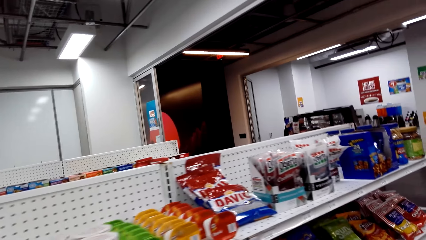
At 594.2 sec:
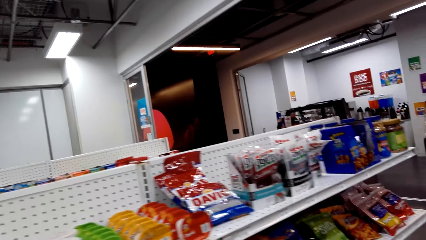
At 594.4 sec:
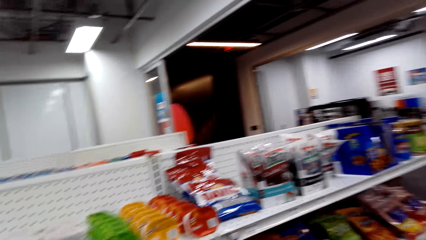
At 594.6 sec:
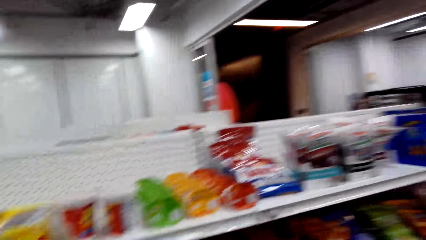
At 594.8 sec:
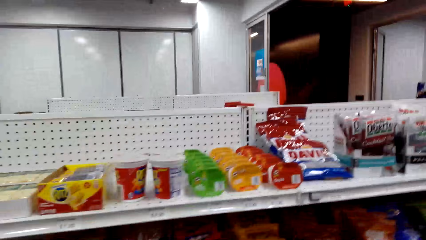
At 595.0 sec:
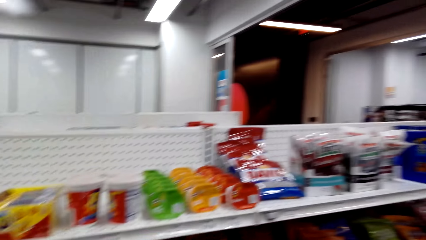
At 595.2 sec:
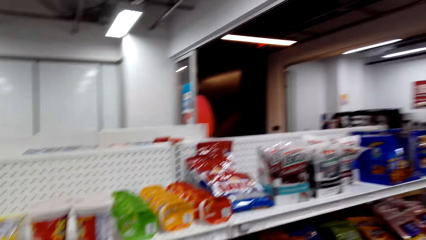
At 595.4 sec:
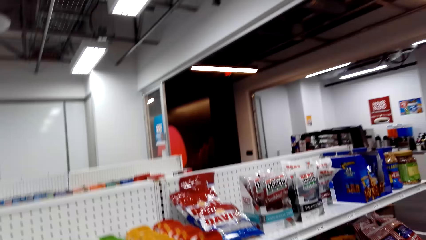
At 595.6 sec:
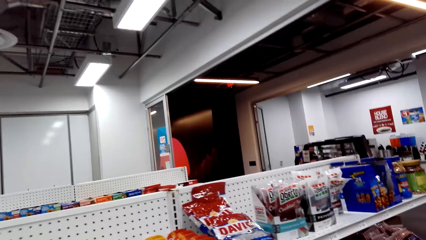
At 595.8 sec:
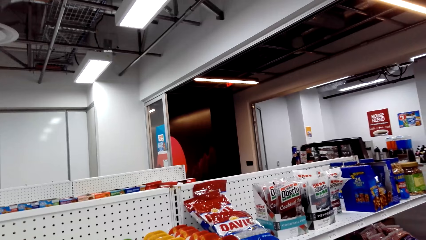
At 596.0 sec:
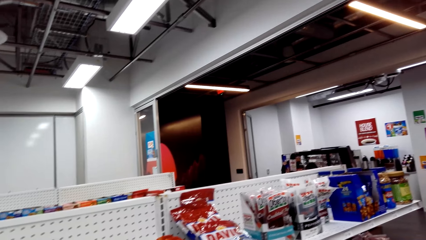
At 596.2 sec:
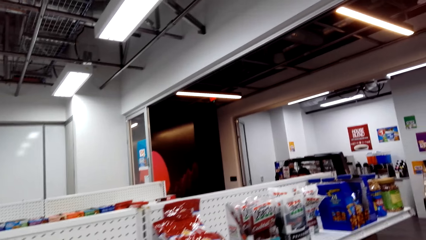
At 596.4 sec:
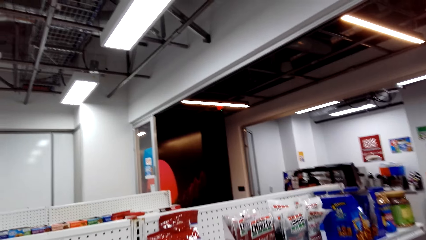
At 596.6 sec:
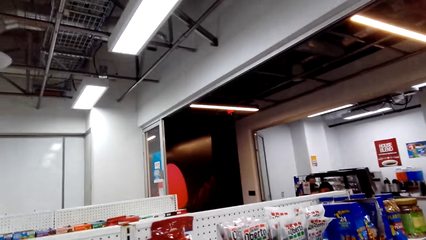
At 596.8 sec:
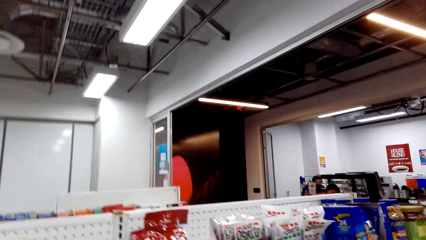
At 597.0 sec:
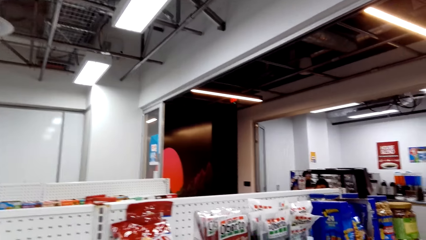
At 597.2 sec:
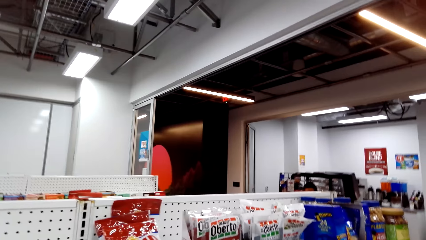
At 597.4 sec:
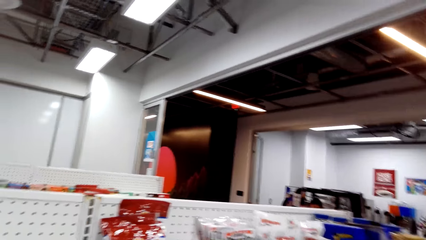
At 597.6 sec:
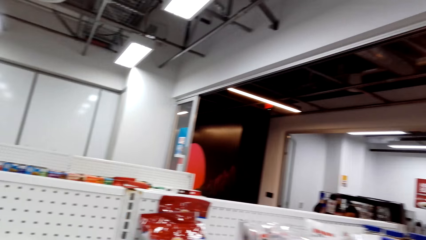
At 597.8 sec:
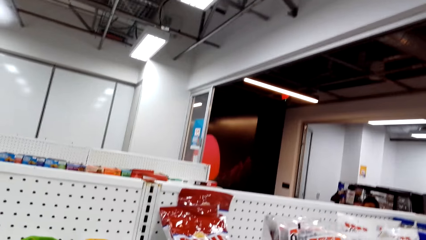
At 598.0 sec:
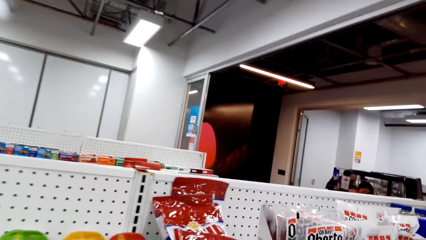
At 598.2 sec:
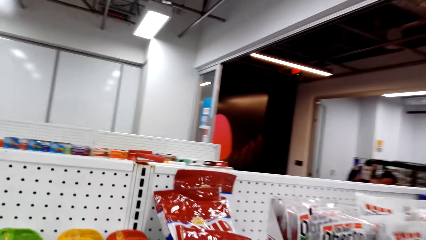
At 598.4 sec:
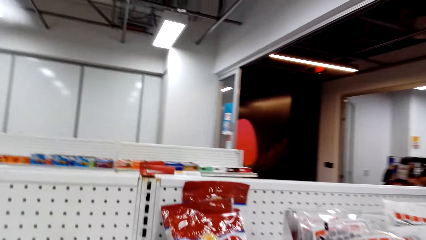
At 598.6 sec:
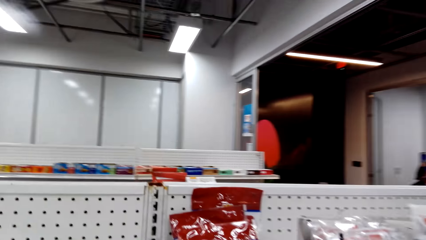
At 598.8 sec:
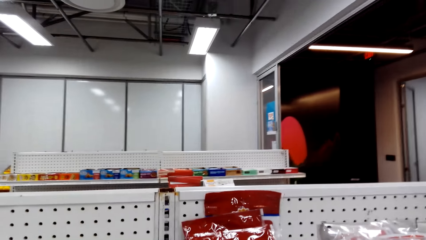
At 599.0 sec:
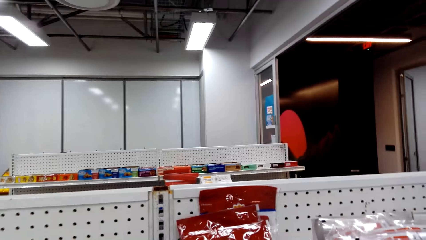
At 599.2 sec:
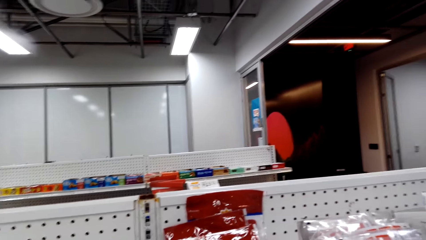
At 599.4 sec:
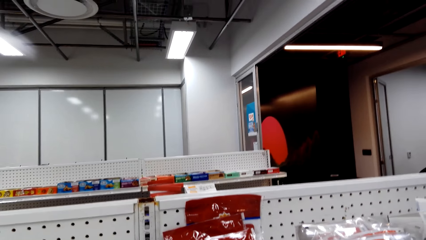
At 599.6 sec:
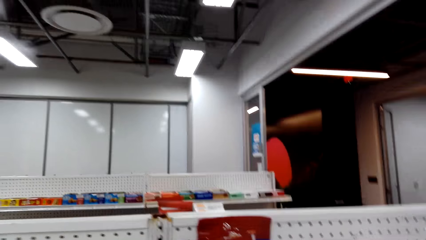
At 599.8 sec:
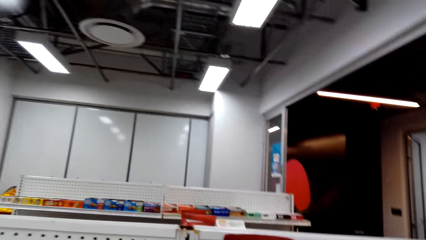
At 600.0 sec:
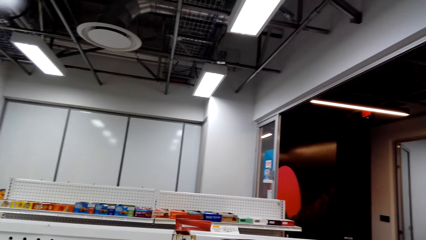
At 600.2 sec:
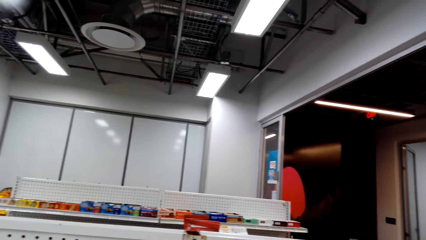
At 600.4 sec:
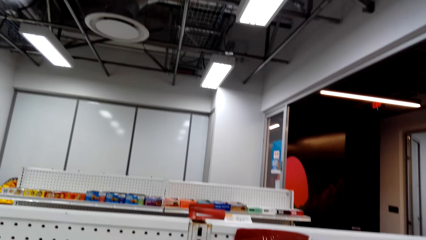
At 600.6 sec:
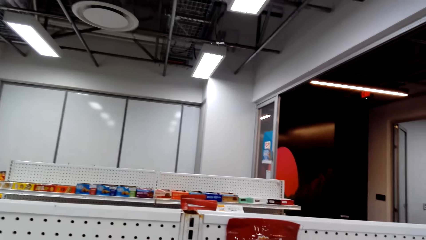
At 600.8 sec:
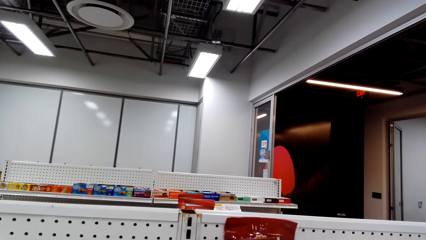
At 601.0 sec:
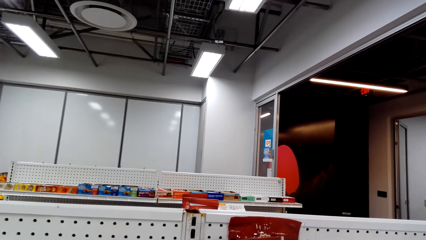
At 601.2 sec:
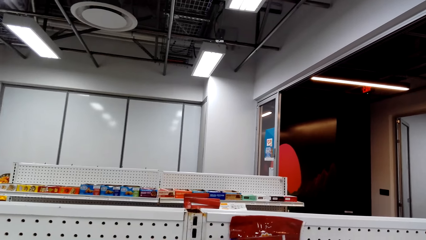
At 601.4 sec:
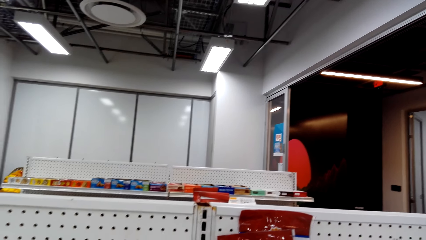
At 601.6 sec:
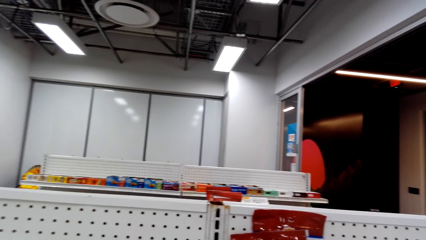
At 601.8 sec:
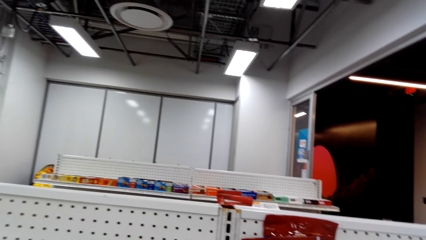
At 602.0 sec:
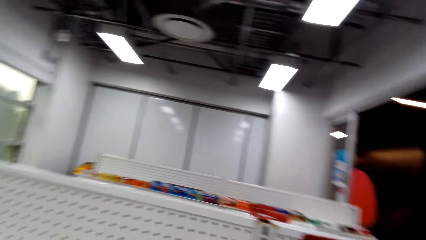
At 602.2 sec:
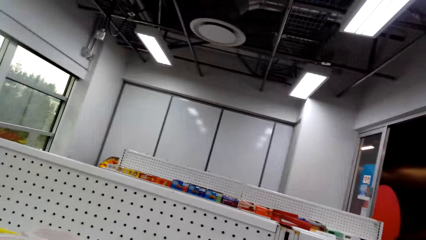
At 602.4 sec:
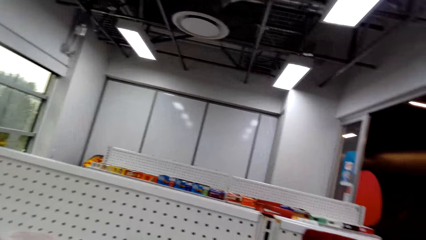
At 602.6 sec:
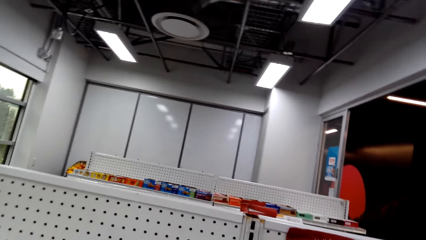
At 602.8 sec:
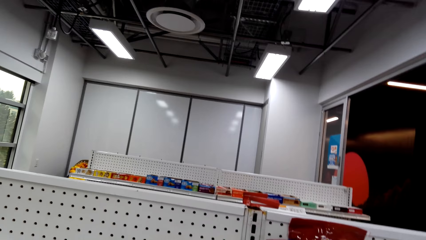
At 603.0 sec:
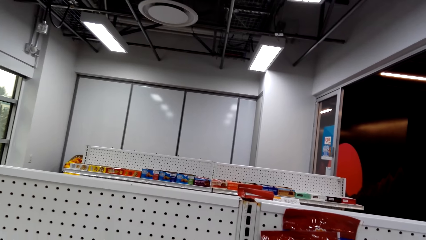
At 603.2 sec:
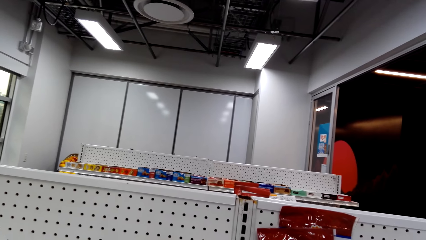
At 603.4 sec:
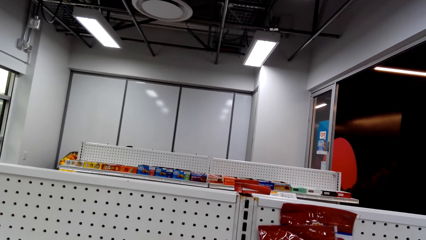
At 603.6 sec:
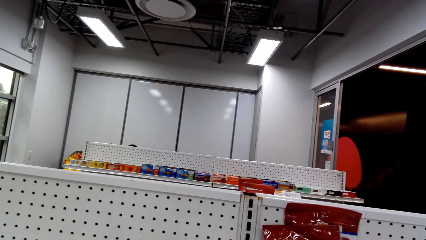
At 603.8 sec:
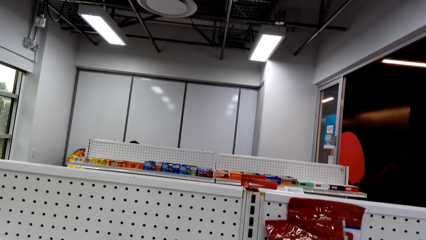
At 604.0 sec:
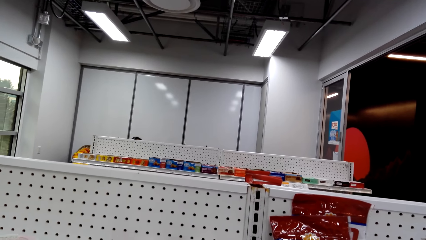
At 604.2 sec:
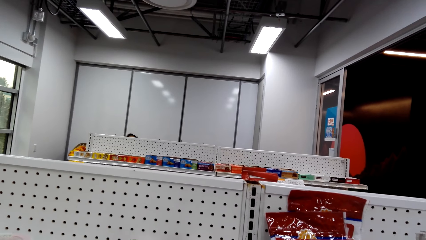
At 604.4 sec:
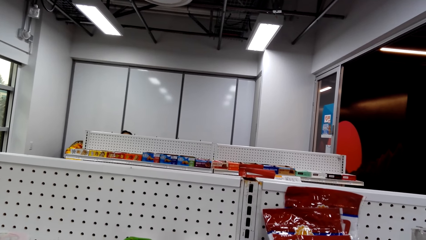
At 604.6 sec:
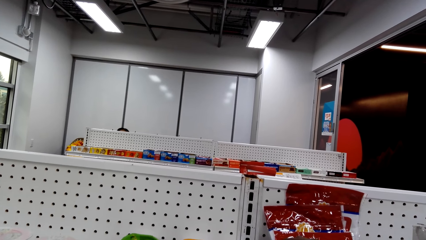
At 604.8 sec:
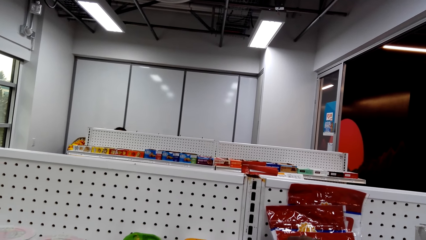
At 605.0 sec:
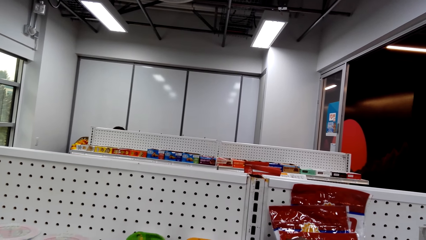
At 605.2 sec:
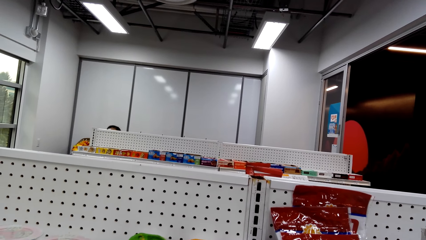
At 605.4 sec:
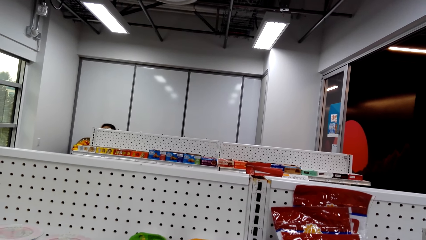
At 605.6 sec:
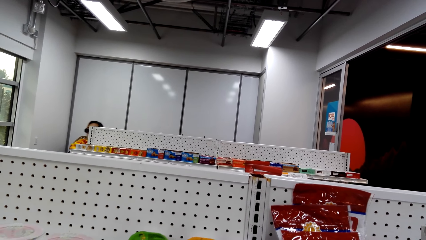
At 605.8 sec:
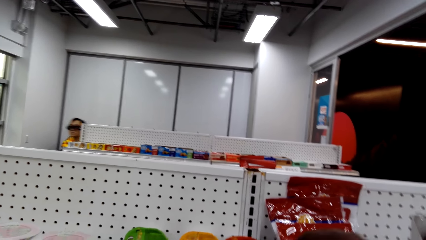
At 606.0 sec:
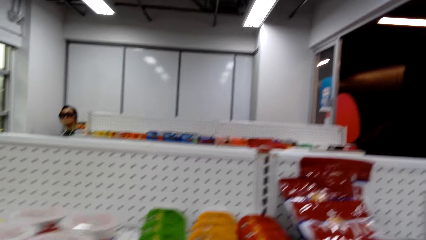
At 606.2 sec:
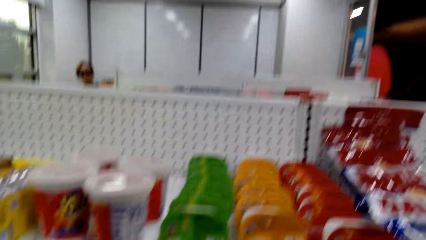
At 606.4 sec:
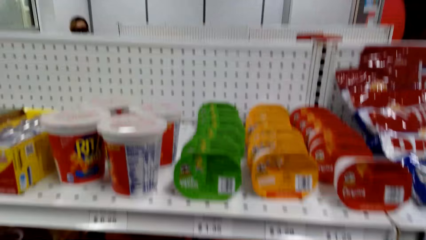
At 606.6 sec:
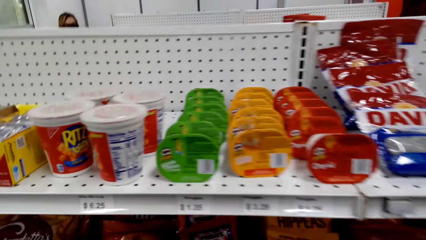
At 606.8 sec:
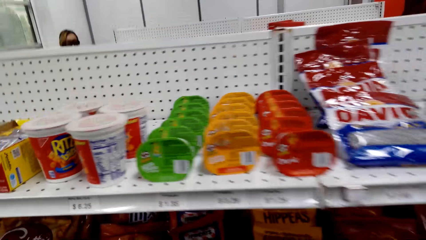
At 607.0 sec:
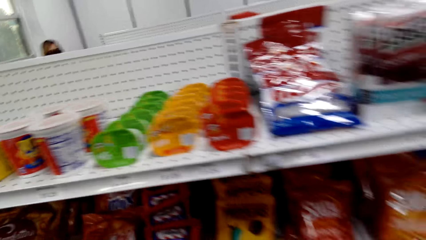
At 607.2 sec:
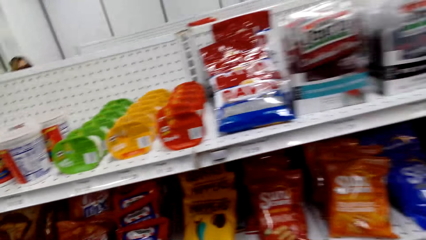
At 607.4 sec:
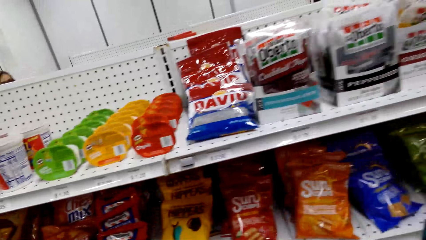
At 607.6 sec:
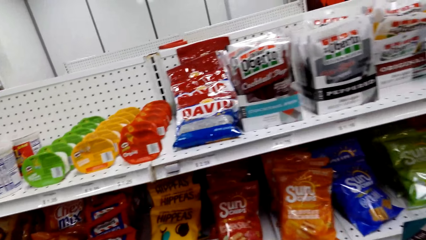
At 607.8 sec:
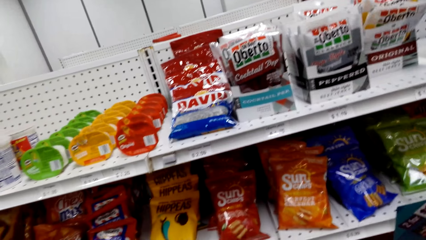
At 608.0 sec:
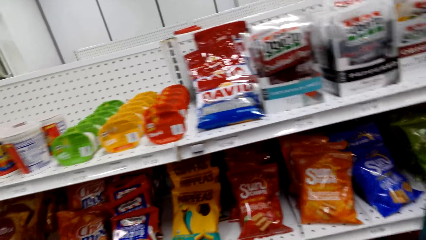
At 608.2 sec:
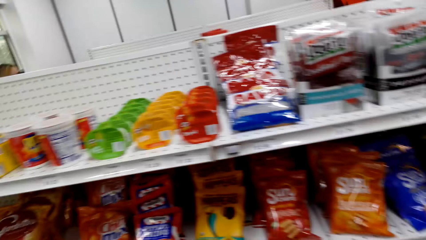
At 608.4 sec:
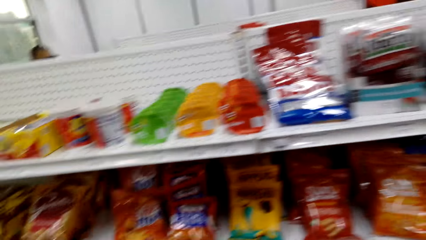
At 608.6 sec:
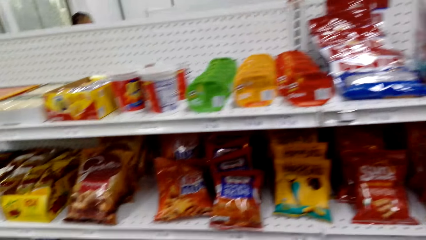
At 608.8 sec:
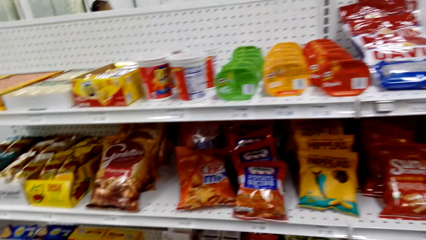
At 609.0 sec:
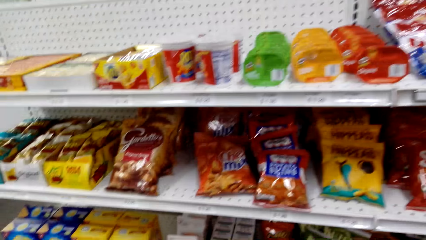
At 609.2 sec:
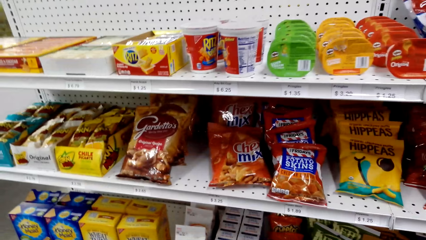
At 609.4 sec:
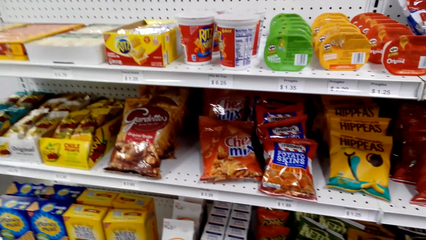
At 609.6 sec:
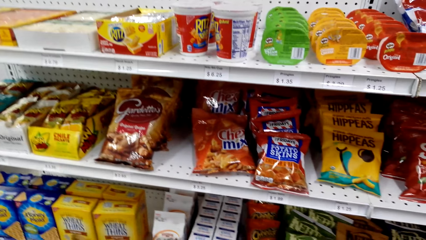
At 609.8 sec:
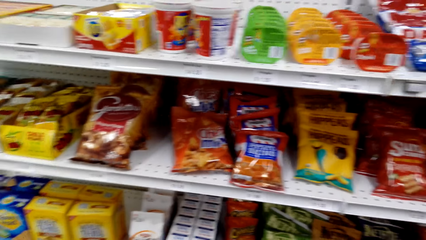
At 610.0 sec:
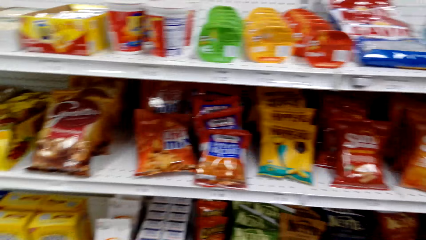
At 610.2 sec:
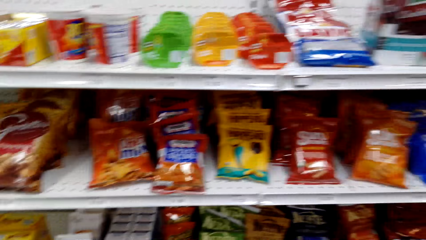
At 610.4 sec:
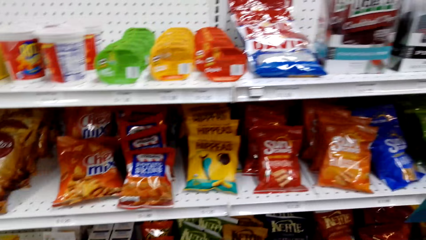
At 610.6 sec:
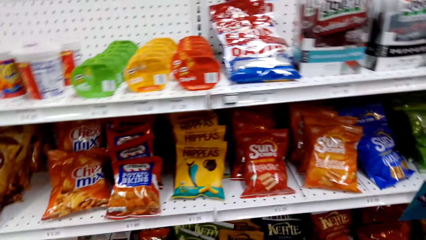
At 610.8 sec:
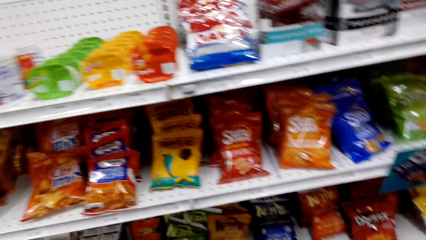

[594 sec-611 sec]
The camera wearer walks around. They look around. They look at snacks on the shelves.
